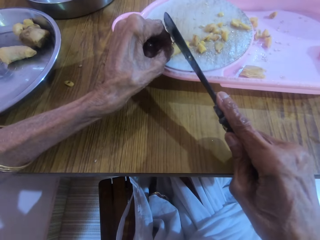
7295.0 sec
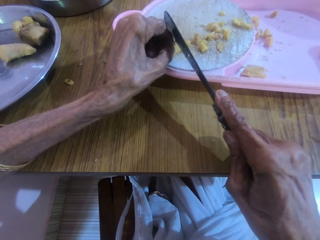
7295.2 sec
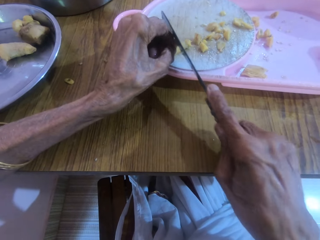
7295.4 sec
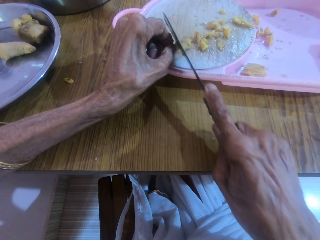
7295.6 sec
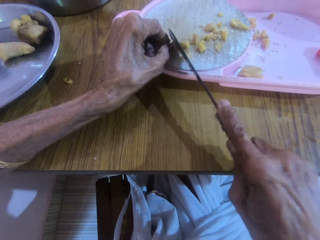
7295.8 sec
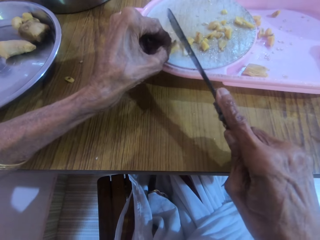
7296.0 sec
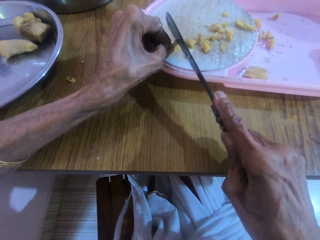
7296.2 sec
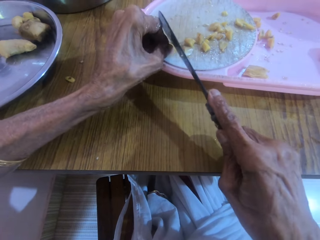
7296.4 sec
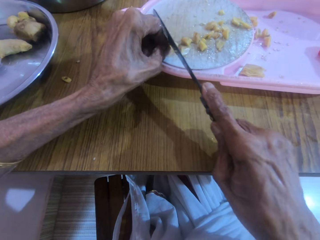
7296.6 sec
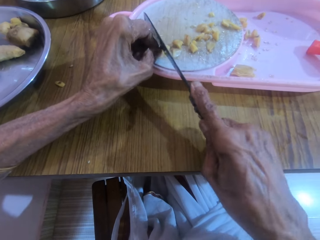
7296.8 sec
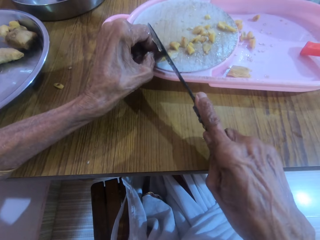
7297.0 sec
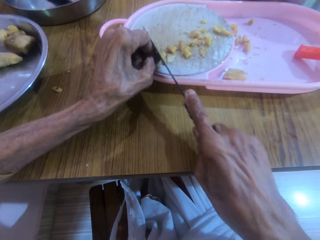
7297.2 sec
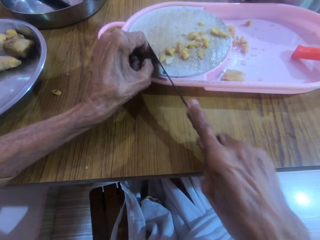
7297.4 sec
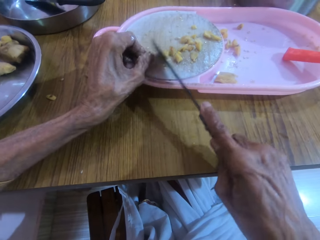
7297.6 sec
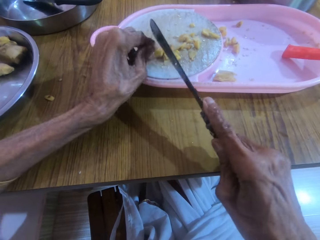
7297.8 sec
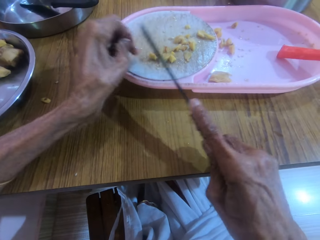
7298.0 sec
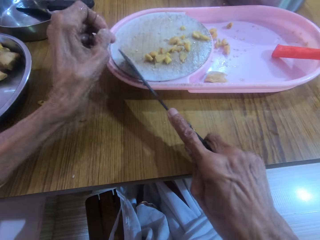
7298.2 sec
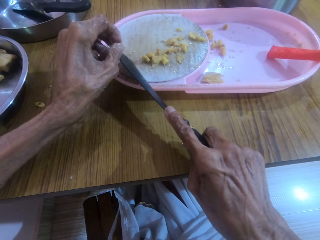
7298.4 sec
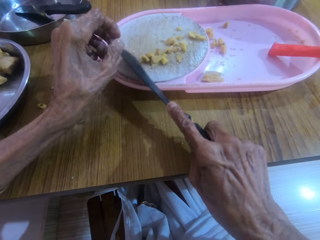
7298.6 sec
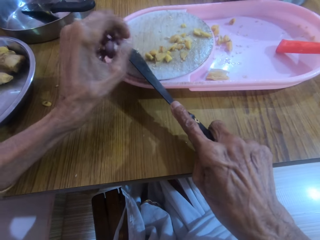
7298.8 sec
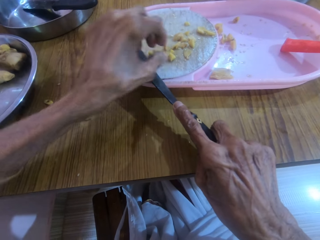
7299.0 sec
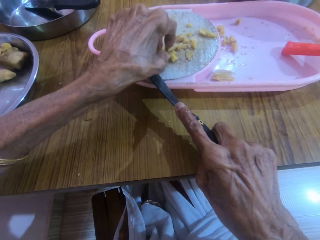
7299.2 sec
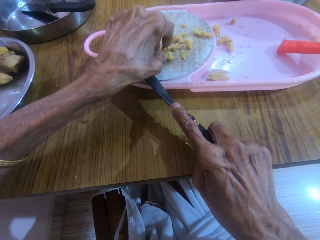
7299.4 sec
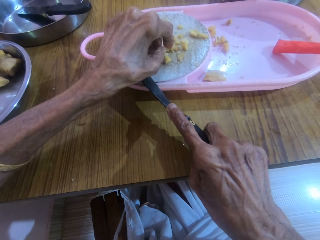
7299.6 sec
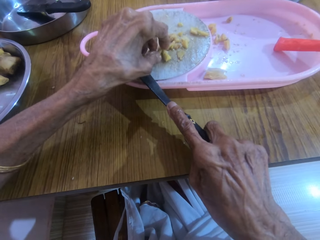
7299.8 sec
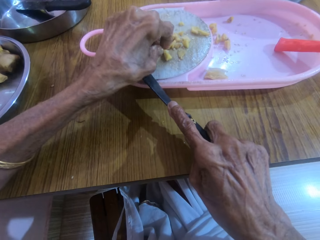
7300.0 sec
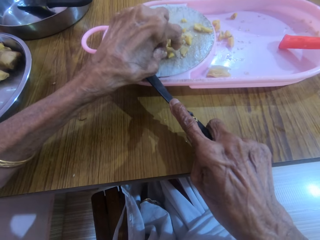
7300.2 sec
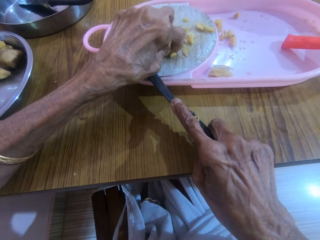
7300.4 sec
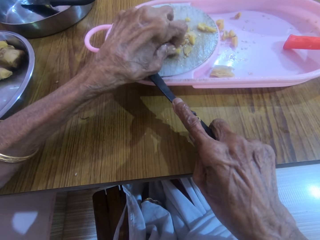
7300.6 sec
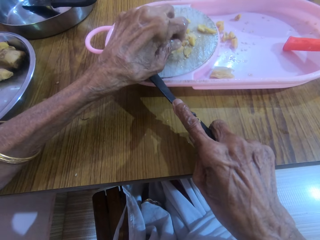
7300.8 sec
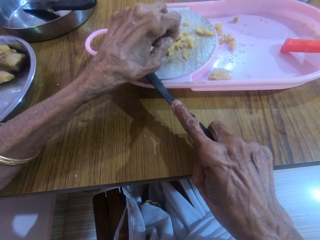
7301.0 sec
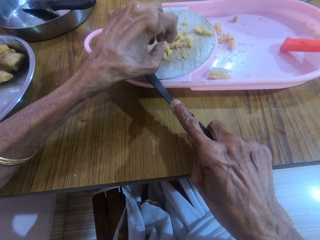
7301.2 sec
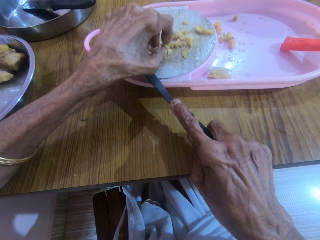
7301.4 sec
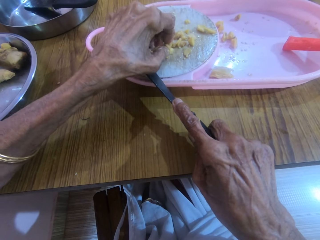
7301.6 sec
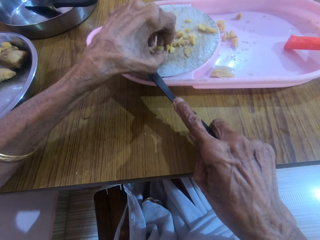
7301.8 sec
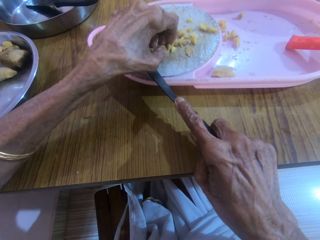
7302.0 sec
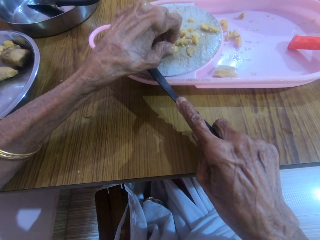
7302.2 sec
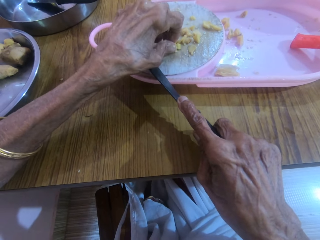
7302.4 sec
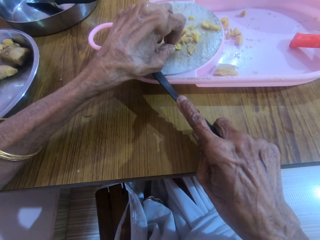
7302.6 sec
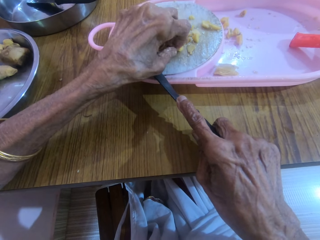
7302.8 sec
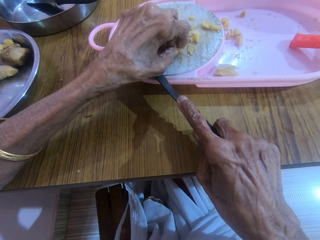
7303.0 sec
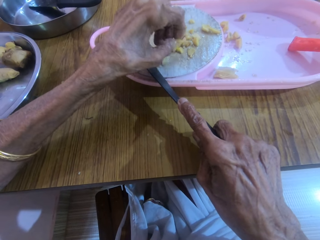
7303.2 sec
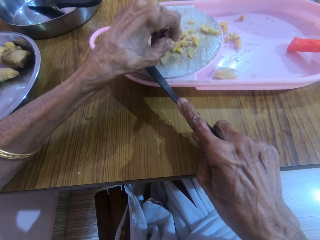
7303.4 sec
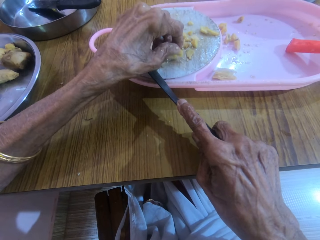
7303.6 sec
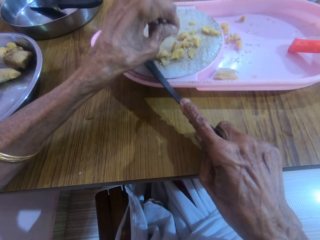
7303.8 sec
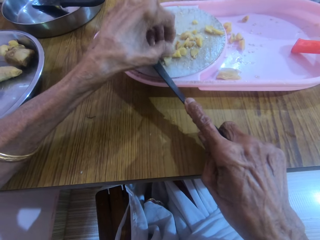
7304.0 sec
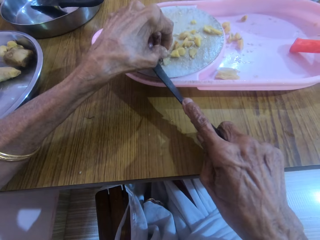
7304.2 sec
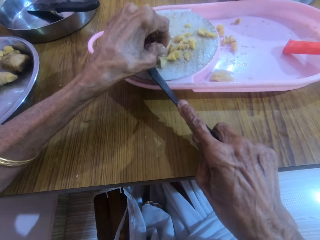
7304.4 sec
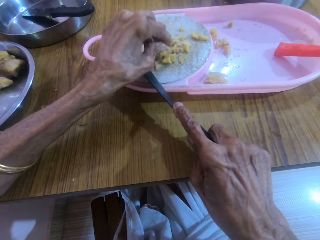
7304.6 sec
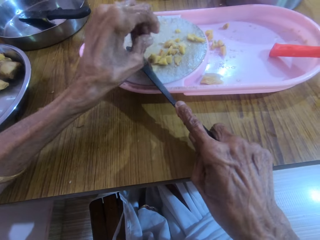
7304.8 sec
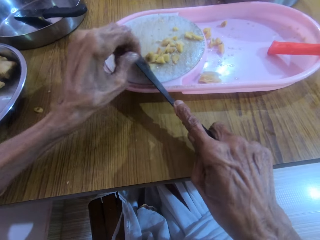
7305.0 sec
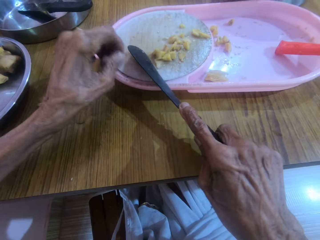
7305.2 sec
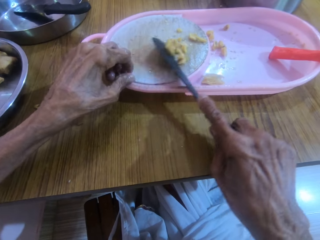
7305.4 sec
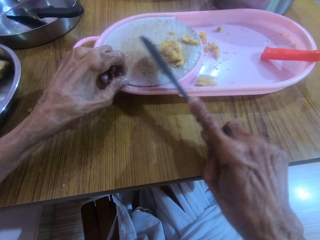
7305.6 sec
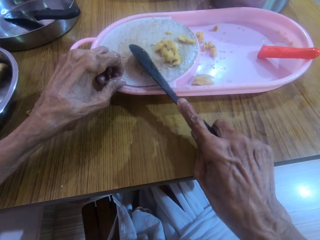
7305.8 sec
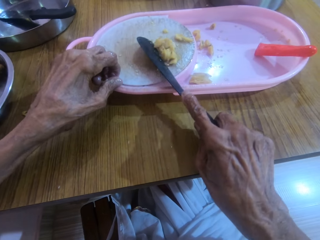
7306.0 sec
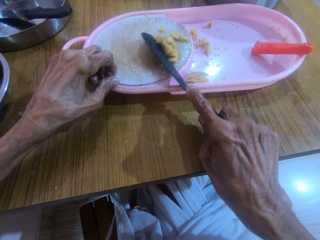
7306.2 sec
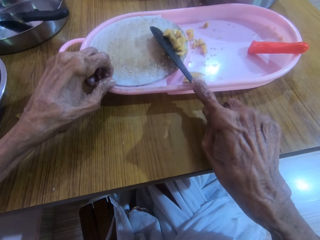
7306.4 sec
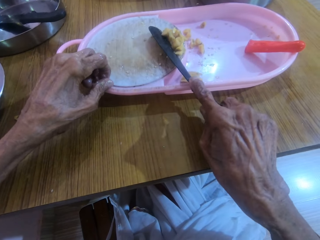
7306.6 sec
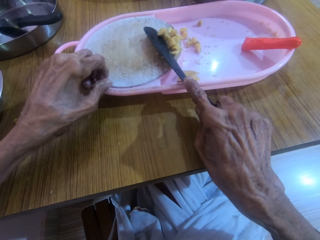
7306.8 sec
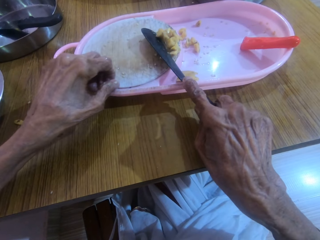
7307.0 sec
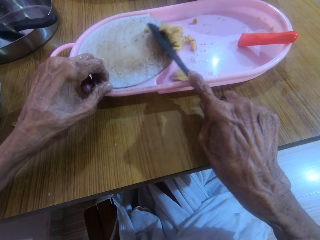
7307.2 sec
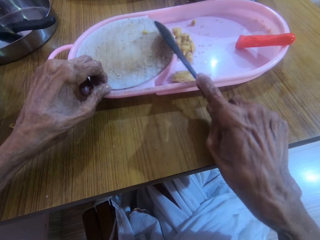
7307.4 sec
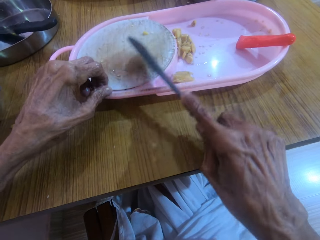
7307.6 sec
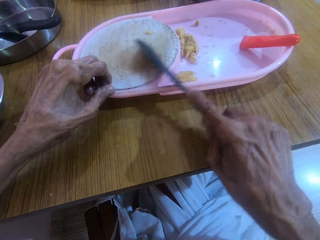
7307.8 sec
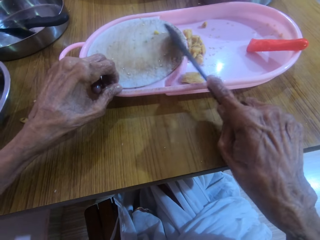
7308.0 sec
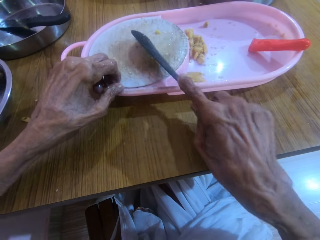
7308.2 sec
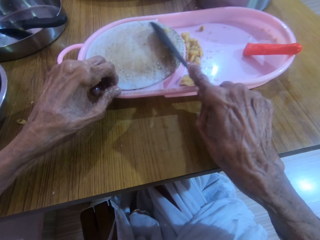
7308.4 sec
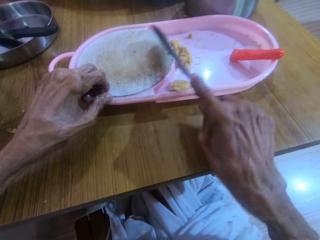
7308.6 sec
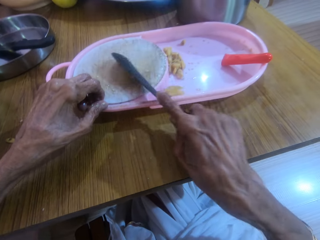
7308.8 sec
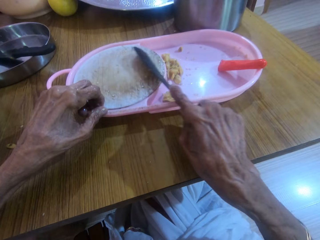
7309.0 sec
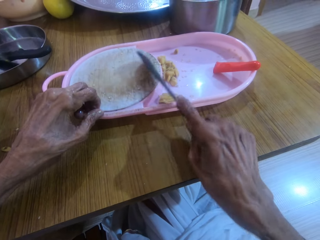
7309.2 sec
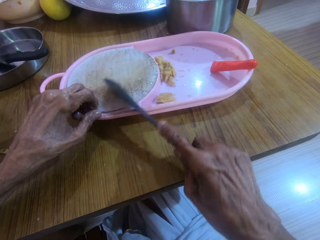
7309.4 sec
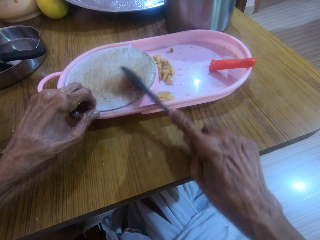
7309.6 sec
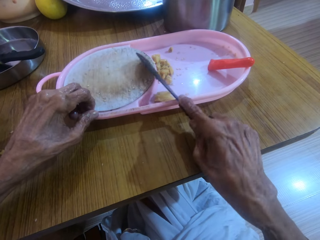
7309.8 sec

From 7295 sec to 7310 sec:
The camera wearer slices the garlic in the left hand with the knife in the right hand. They touch some of the ginger. They move some pieces of garlic. They move the pieces of garlic to the tray with the knife in the right hand.

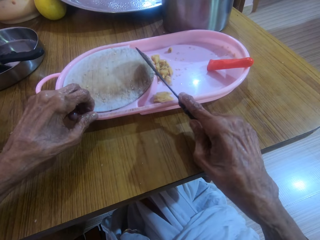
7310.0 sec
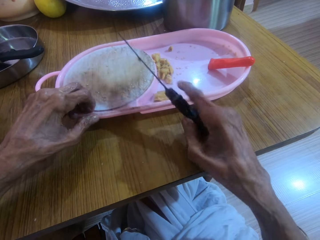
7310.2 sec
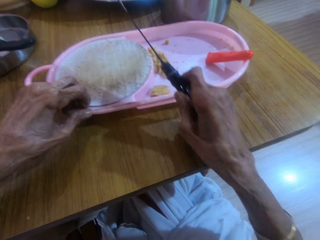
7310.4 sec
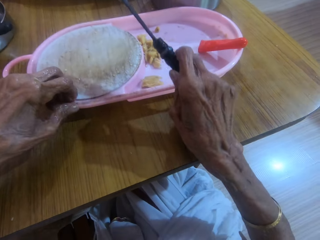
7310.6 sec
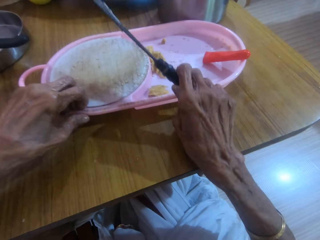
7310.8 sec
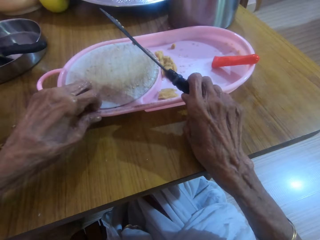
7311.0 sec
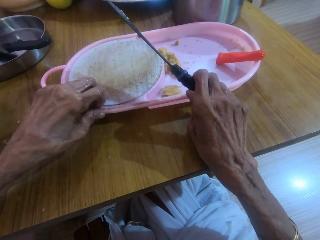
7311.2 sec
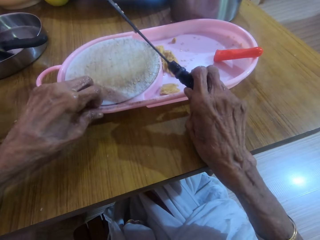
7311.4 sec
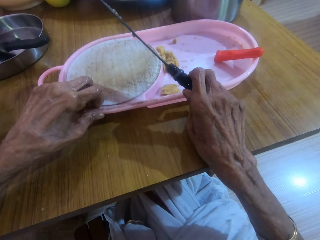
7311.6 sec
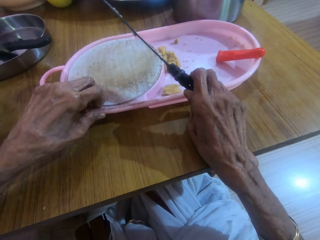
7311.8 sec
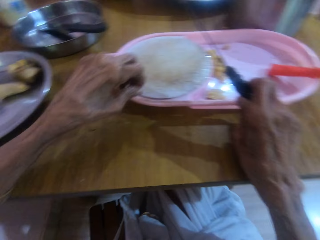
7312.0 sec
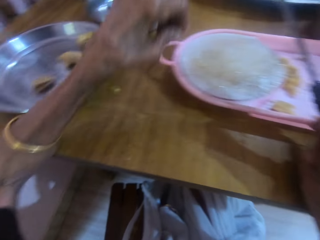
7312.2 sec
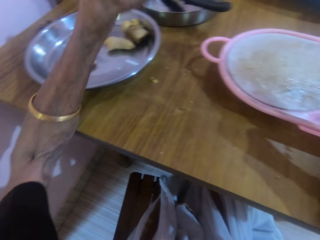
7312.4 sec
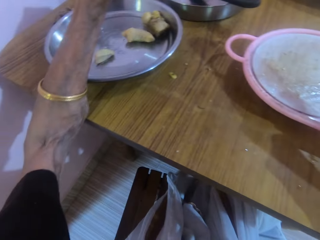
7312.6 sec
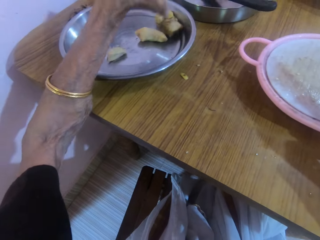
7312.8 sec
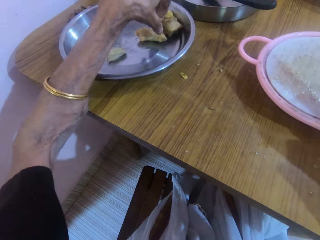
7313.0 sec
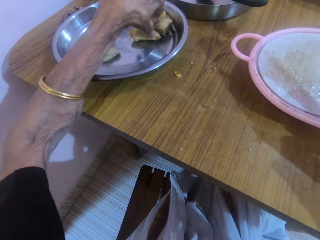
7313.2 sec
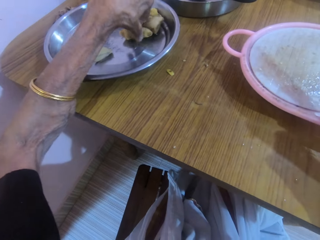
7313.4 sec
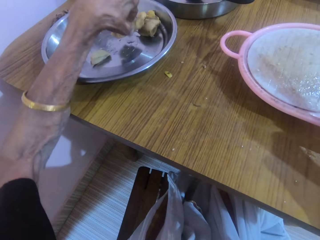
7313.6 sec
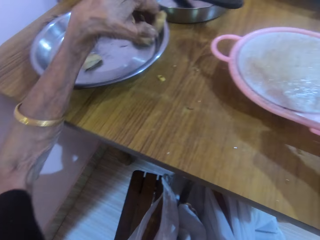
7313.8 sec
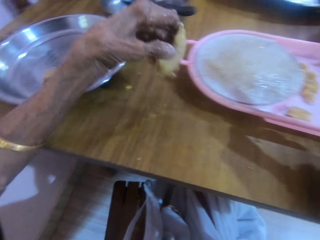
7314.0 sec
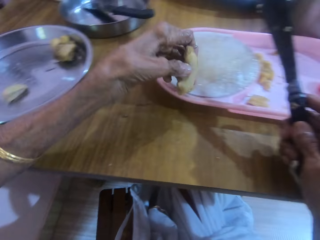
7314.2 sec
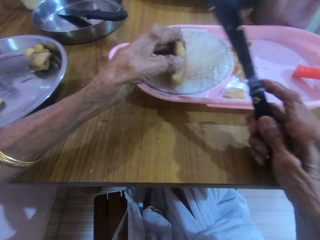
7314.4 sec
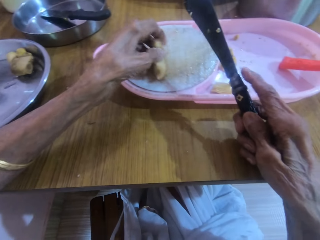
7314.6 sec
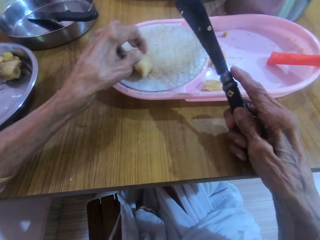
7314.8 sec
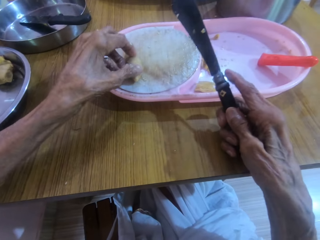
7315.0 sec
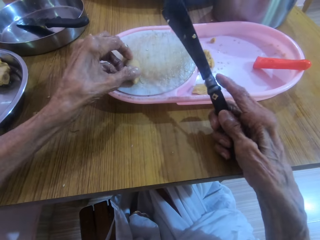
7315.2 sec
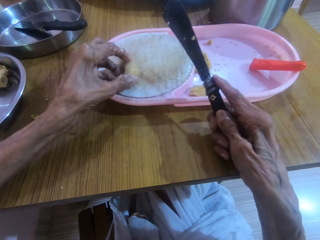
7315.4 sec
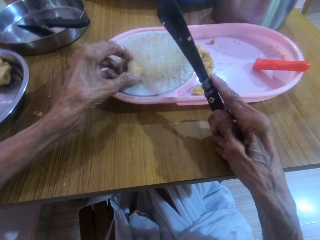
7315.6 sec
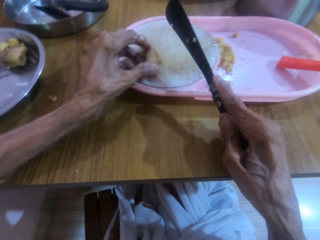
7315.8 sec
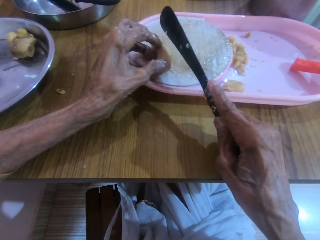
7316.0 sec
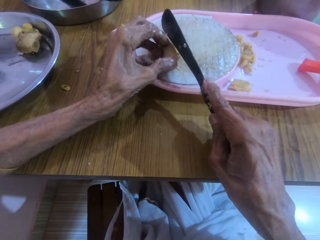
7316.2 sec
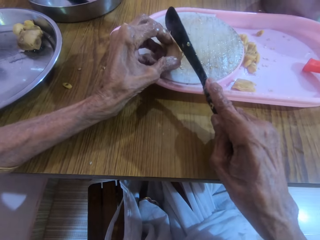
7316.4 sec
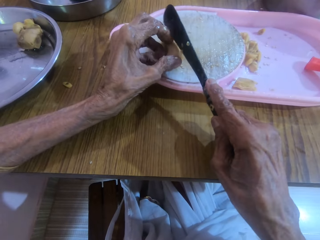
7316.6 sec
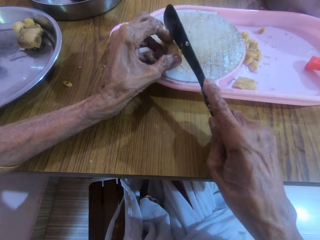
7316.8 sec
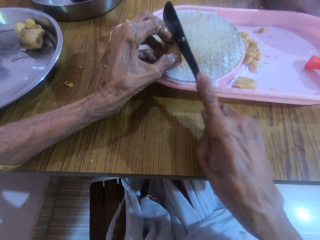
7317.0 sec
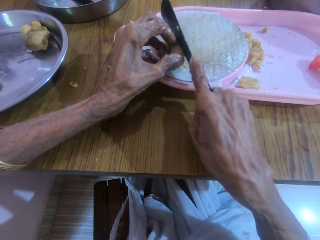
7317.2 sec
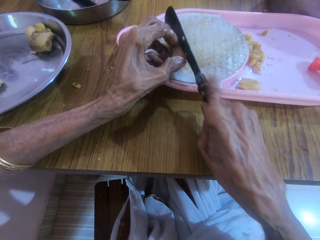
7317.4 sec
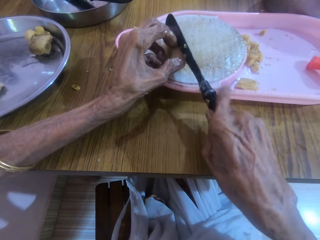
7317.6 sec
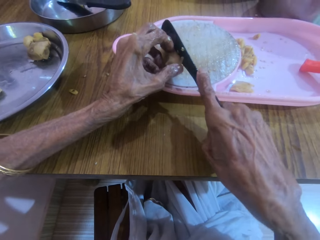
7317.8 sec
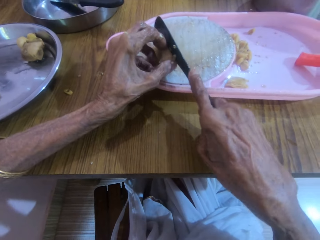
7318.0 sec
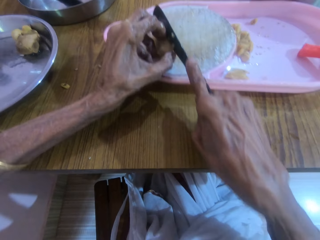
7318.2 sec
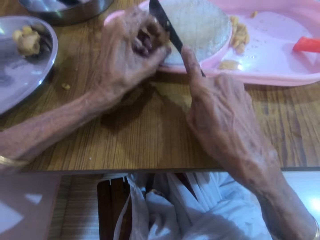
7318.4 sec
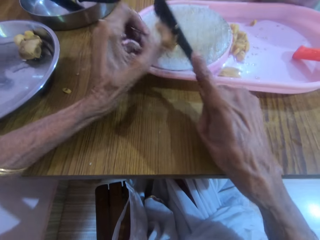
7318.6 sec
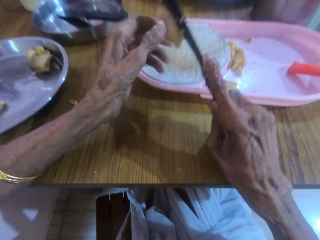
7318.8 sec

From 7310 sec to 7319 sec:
The camera wearer picks up a garlic or ginger from the tray with vegetables with the left hand. They drop the piece of garlic on the cutting board with the left hand. They slice the garlic in the left hand with the knife in the right hand.
